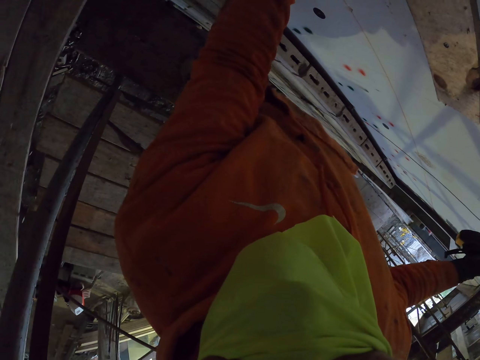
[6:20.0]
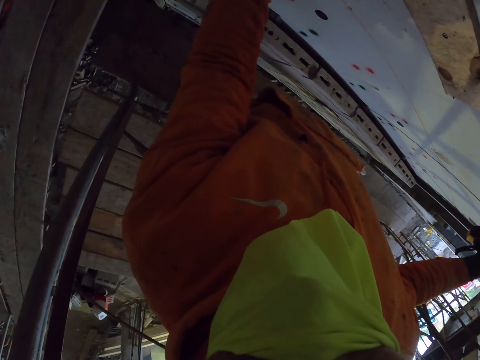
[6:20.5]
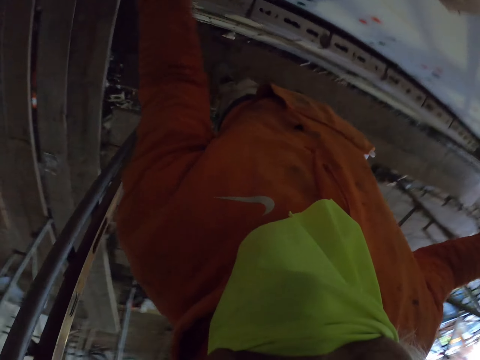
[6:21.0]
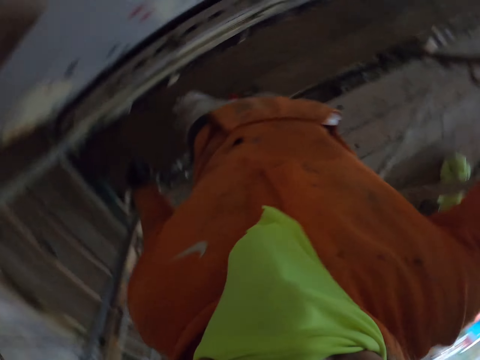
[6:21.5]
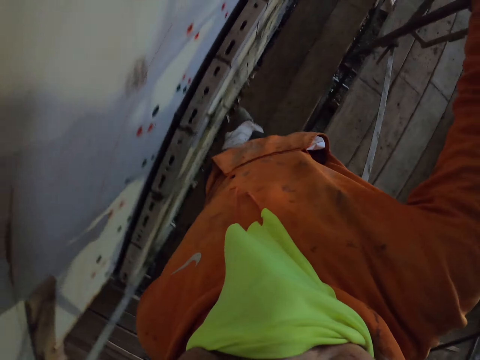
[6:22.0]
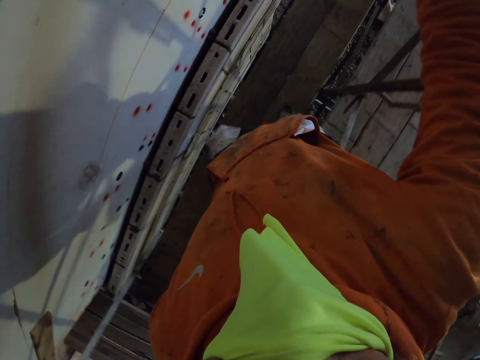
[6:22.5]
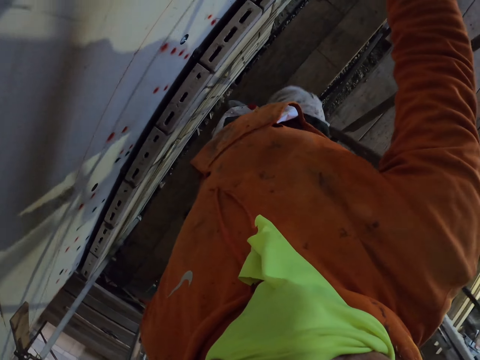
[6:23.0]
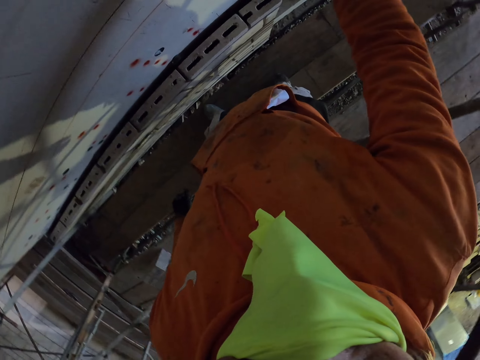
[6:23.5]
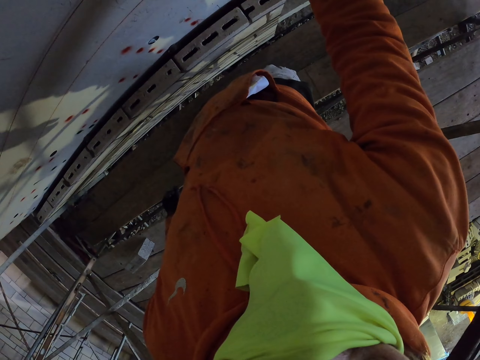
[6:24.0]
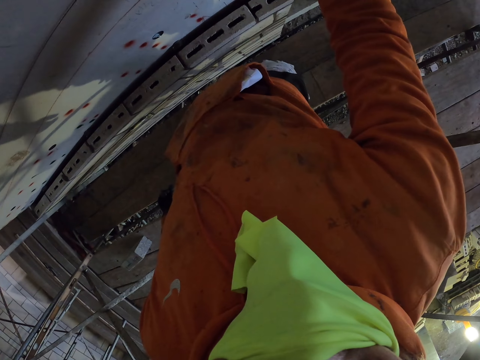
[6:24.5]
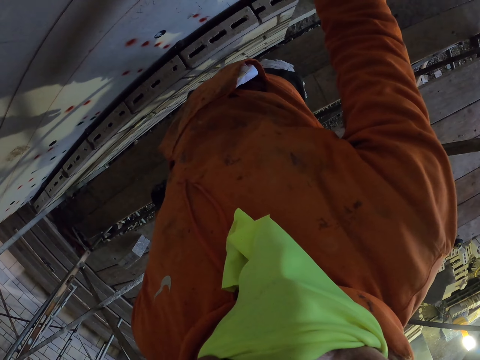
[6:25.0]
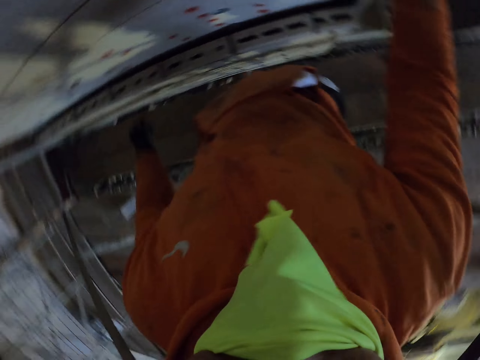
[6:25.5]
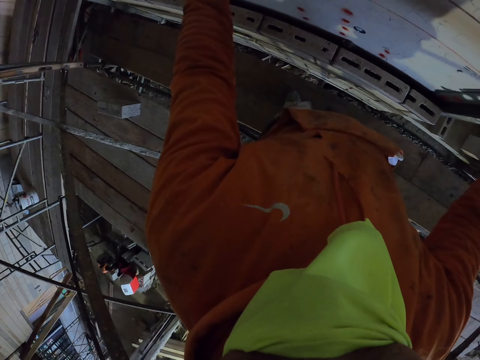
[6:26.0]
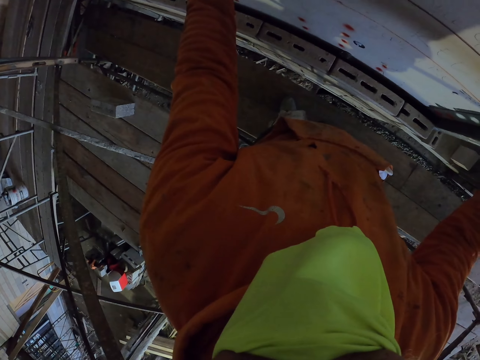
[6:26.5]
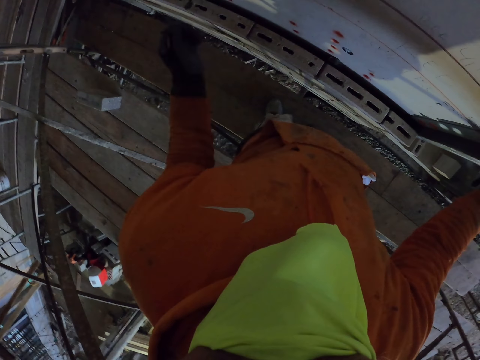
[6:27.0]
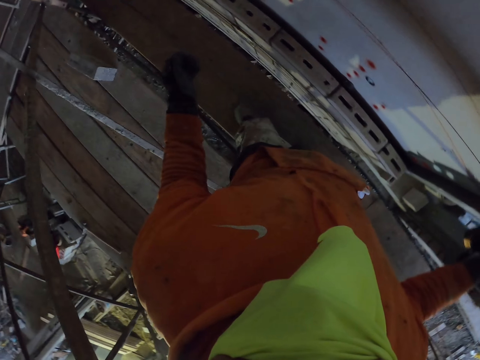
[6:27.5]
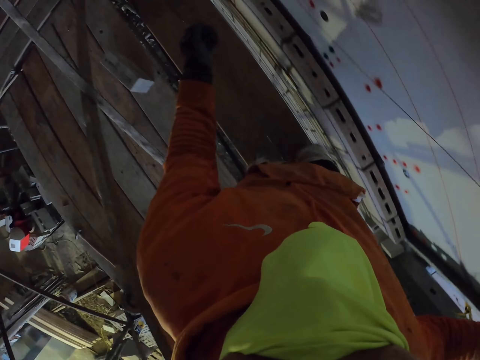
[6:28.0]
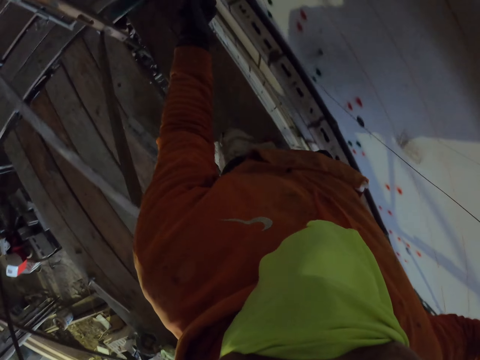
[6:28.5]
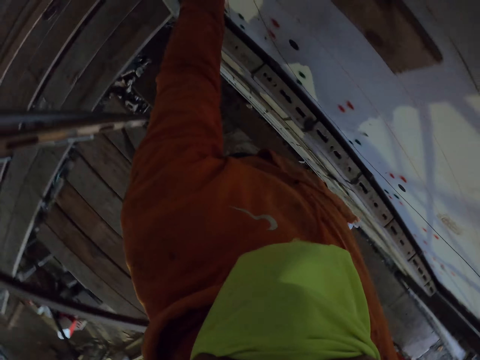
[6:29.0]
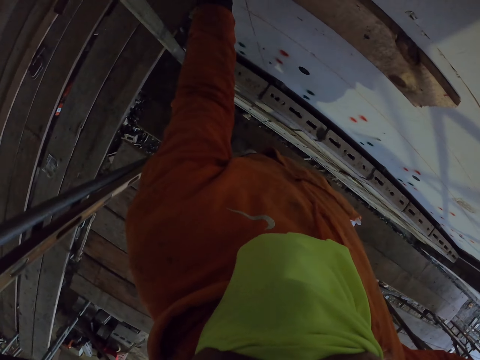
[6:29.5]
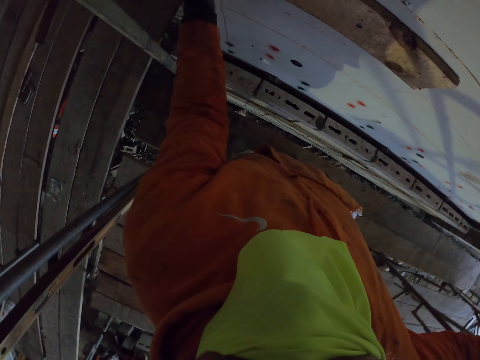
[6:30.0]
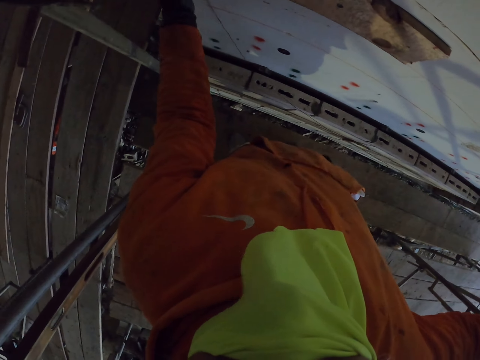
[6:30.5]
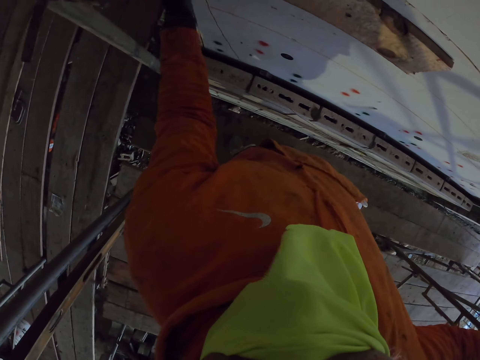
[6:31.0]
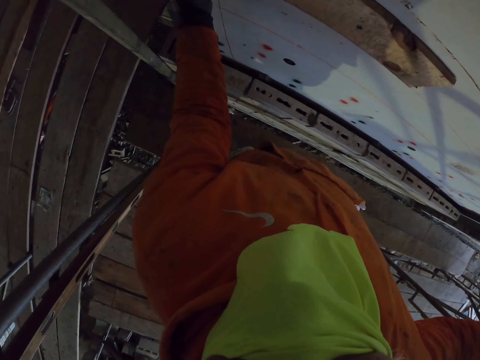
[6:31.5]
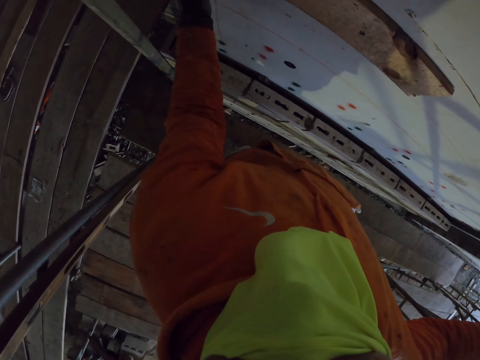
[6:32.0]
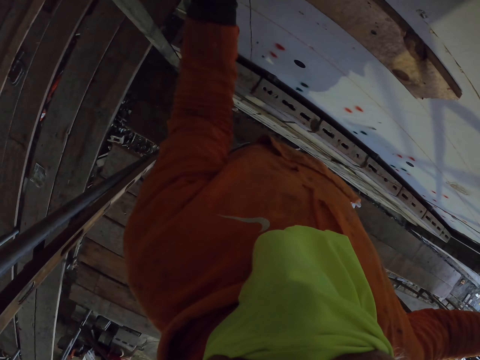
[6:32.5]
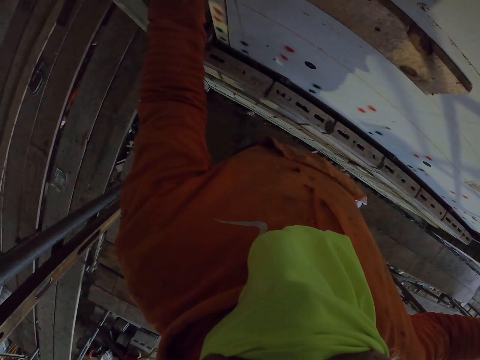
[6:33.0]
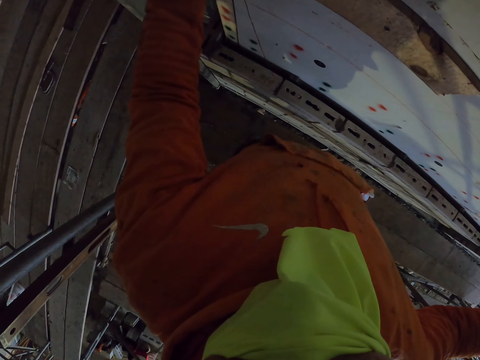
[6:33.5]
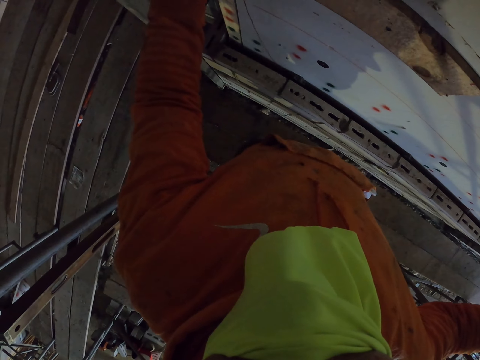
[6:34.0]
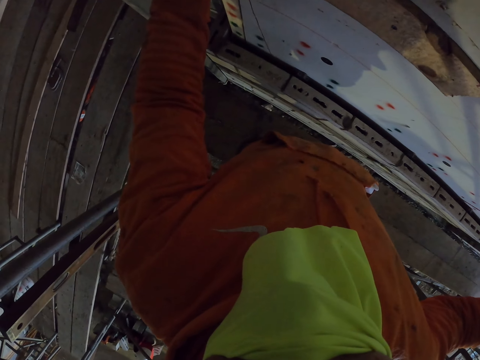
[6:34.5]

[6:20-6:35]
The camera wearer marks a point on the wall. They walk around the room. They mark a point on the wall.

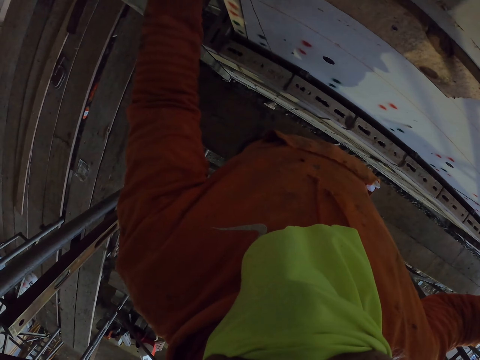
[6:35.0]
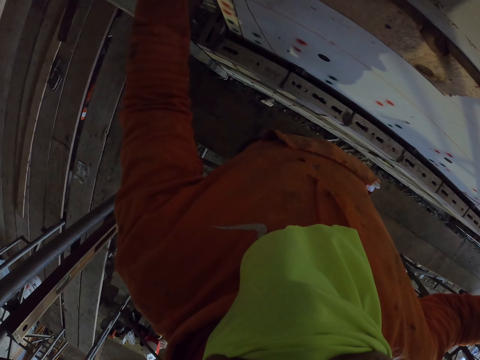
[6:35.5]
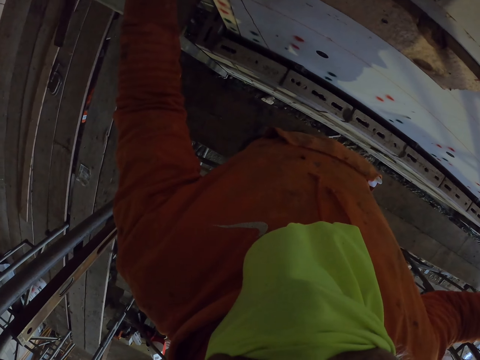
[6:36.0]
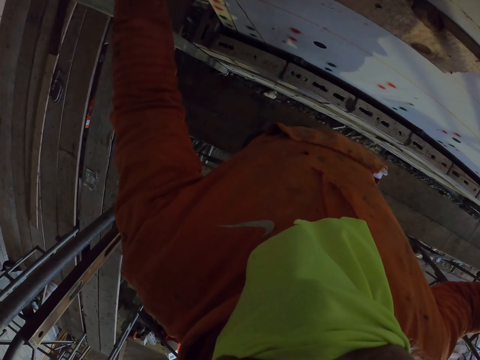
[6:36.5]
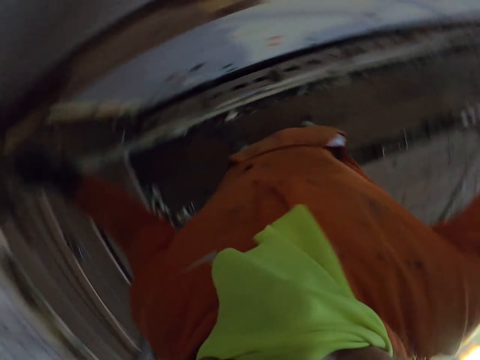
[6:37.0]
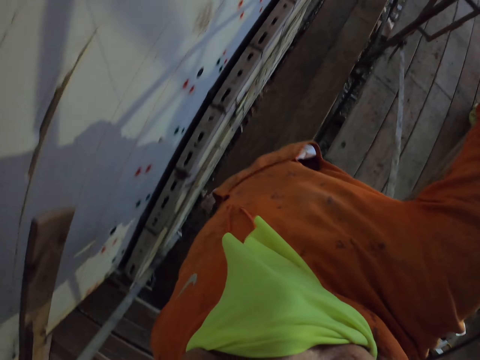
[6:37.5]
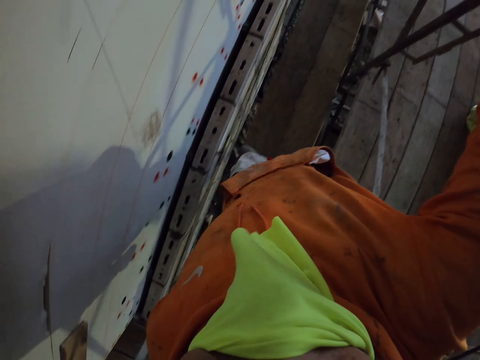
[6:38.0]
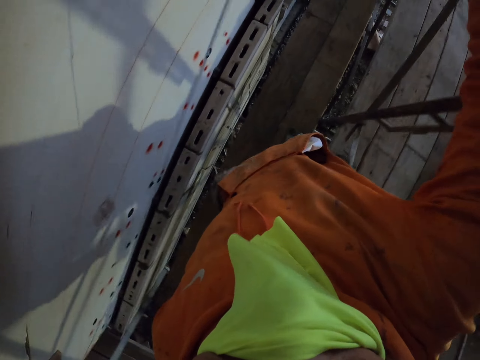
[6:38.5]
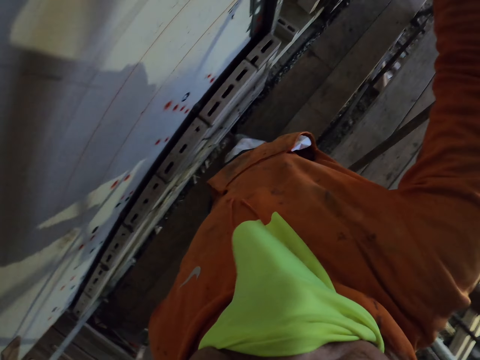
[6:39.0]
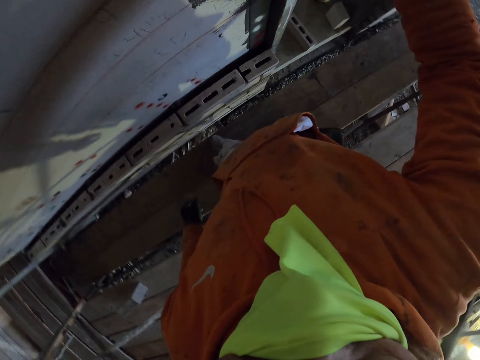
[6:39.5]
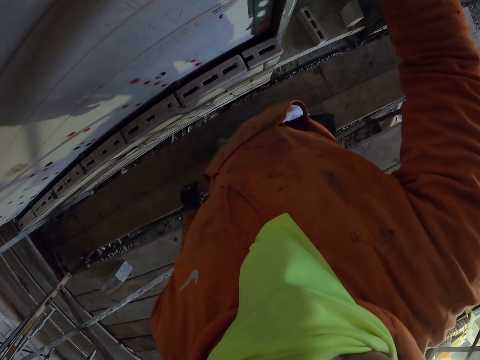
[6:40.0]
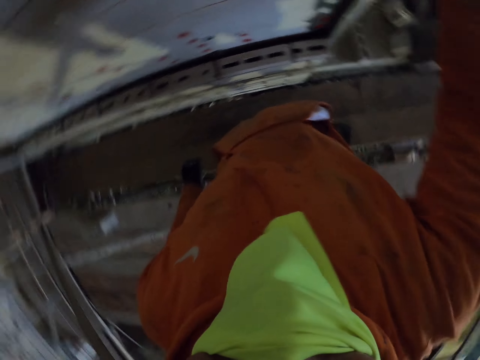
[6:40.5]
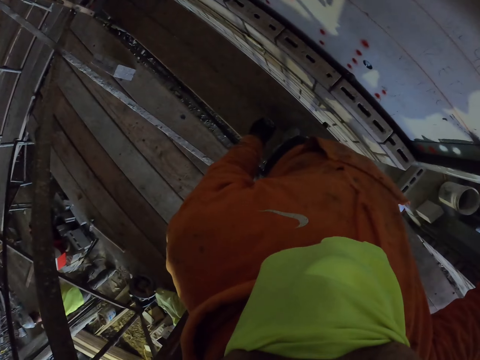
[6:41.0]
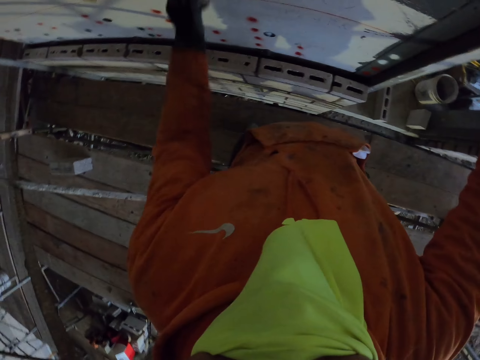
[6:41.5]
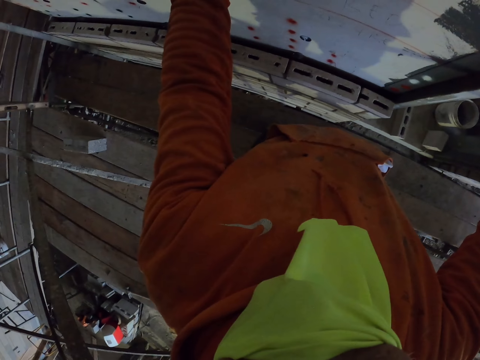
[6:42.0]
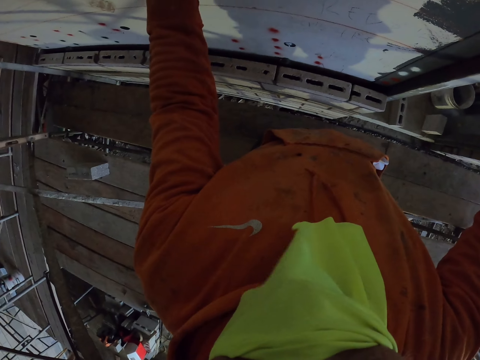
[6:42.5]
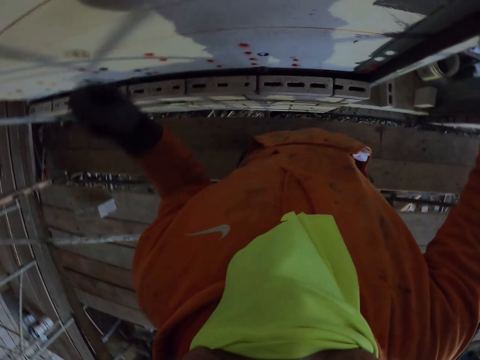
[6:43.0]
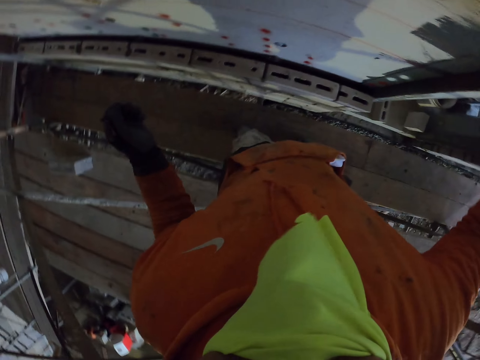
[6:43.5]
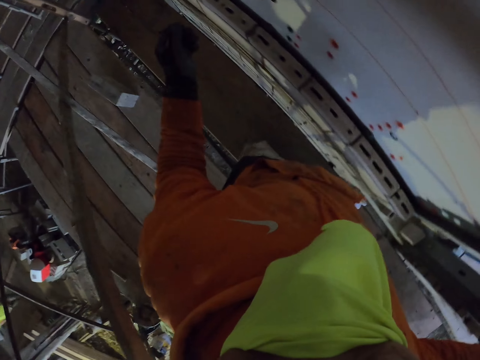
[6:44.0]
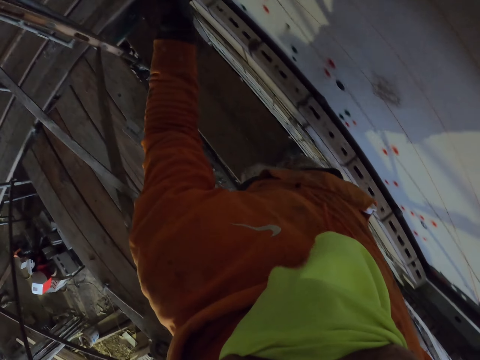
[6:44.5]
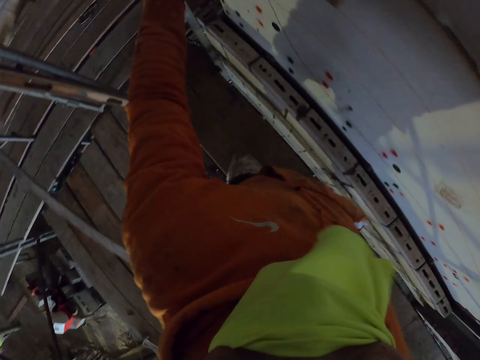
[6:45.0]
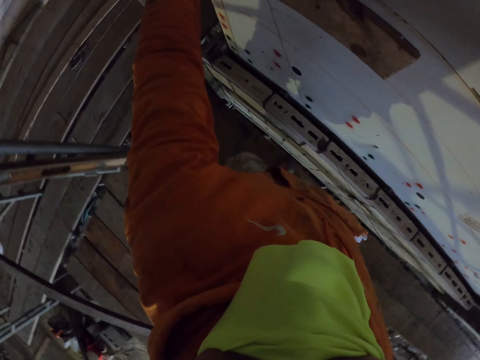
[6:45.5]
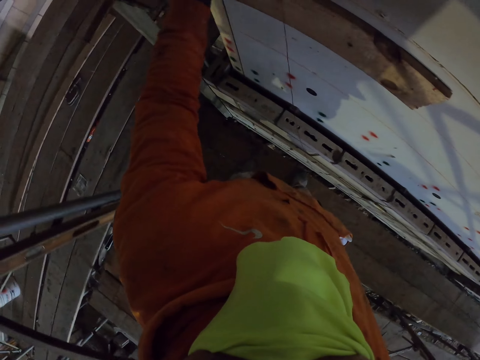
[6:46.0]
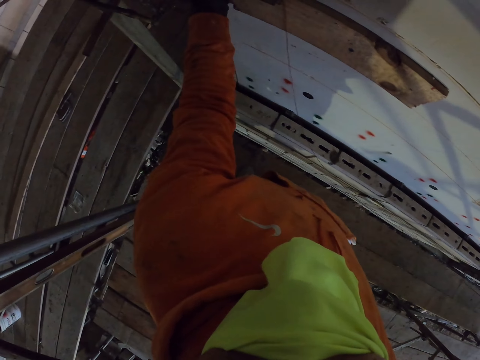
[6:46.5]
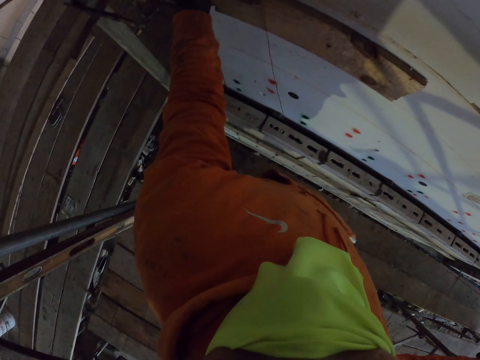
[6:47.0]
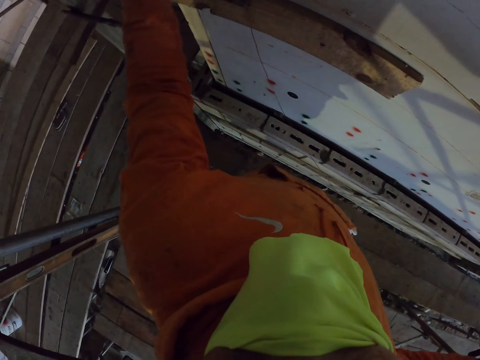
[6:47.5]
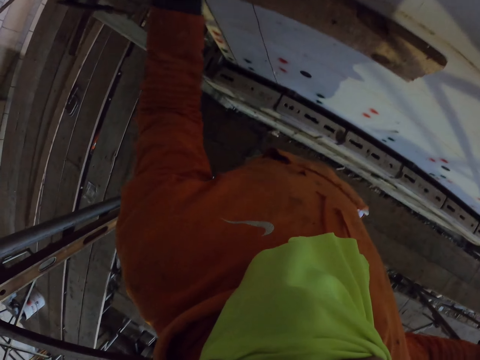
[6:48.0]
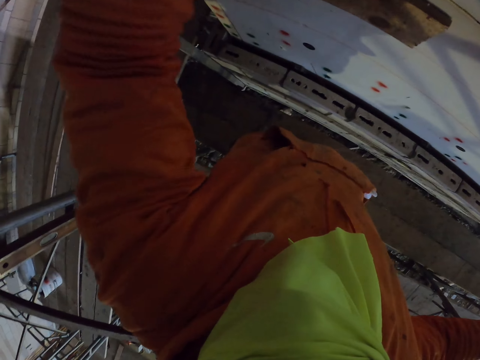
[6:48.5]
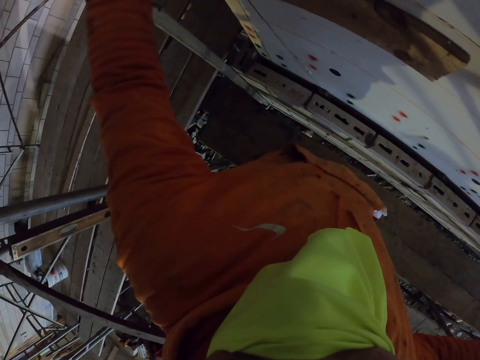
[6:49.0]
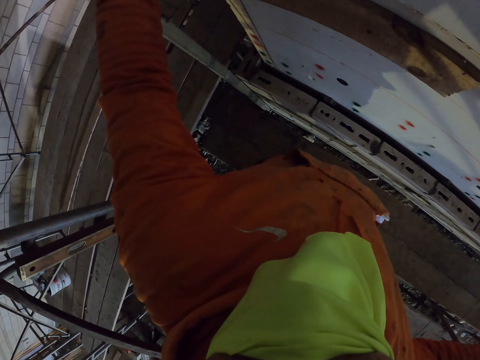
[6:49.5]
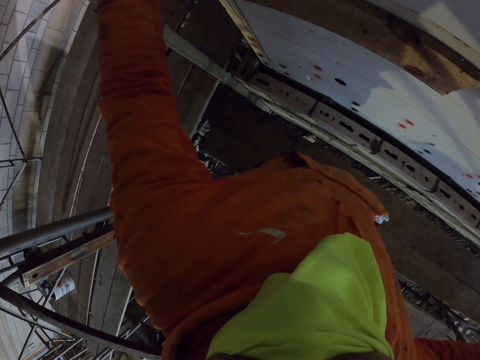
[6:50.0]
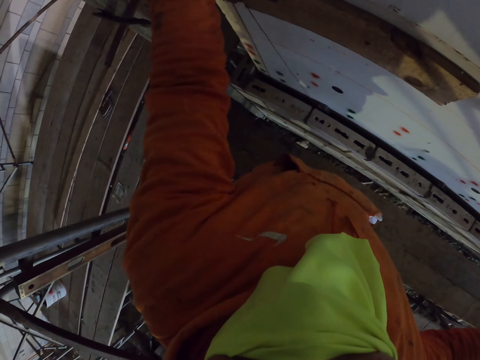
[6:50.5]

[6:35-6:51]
The camera wearer walks around the room. They walk around the room again. They put the thread on the wall.
